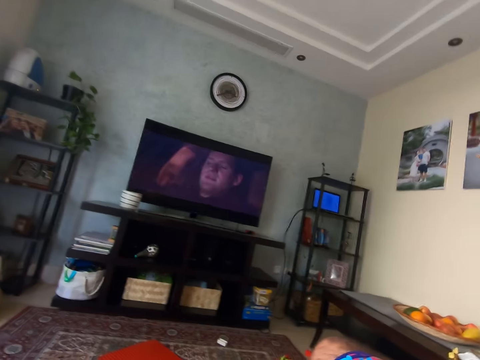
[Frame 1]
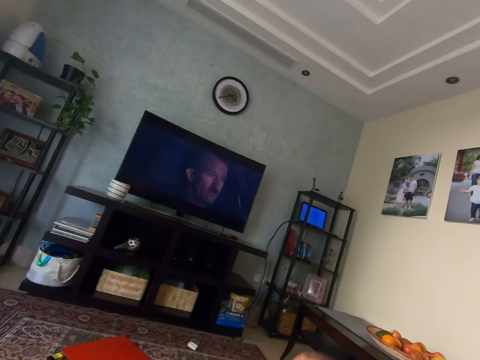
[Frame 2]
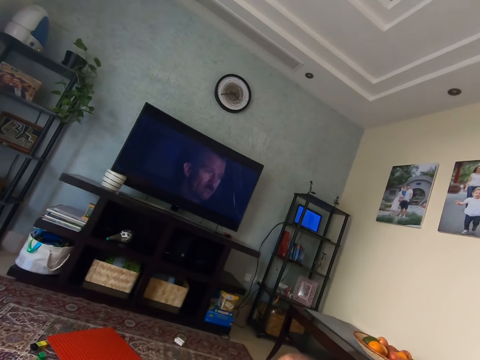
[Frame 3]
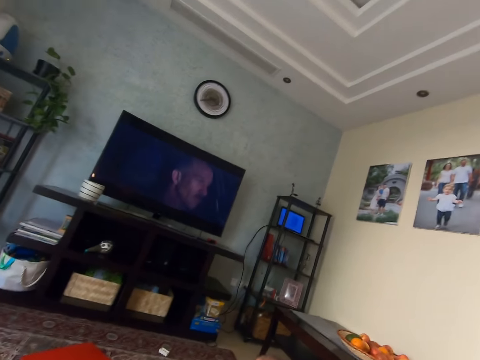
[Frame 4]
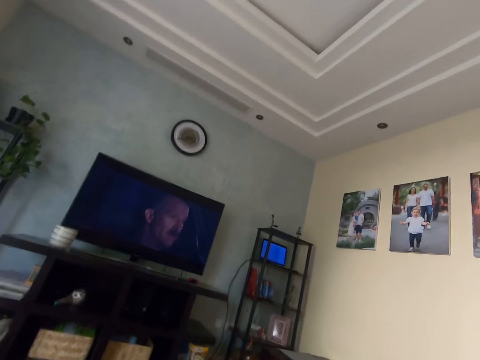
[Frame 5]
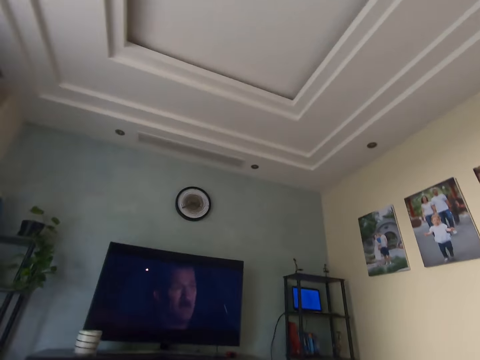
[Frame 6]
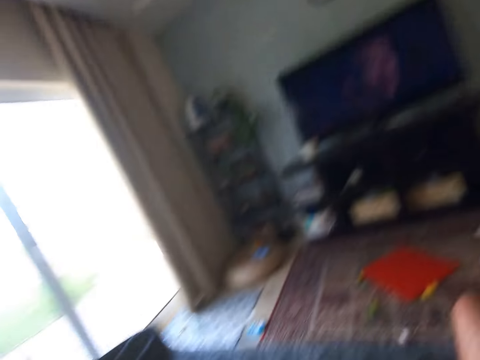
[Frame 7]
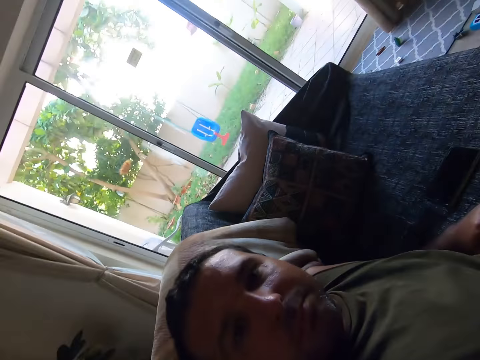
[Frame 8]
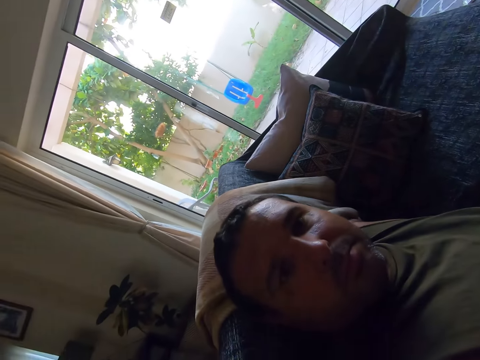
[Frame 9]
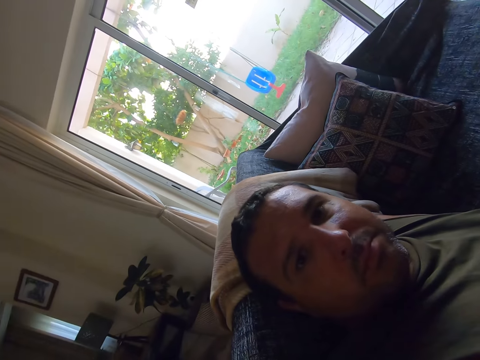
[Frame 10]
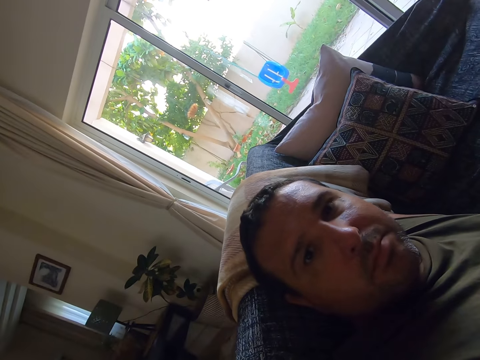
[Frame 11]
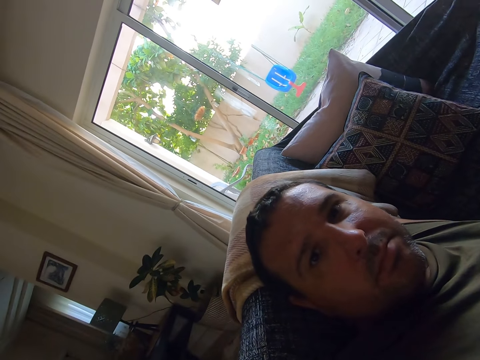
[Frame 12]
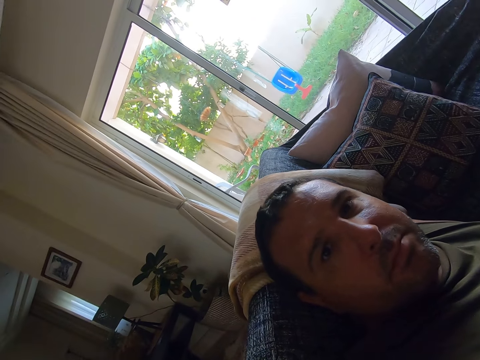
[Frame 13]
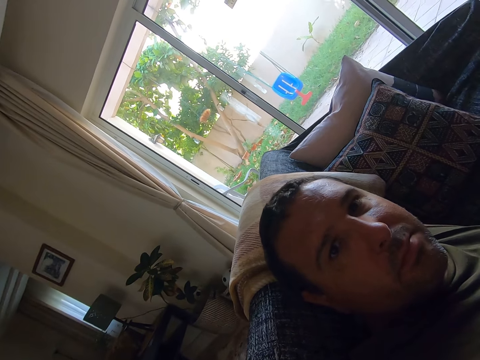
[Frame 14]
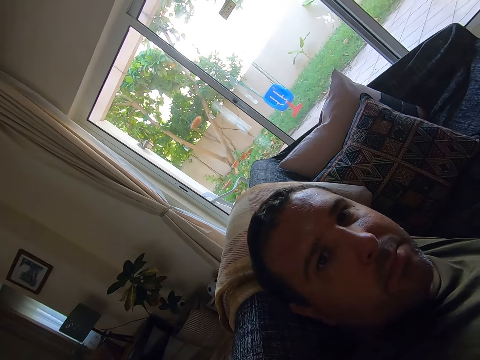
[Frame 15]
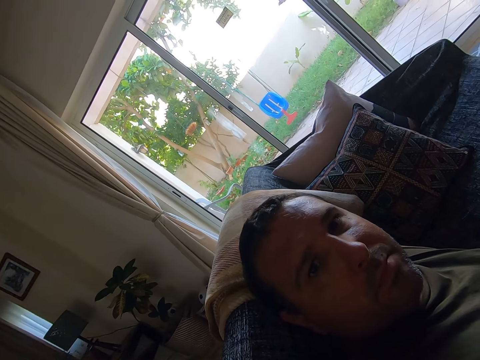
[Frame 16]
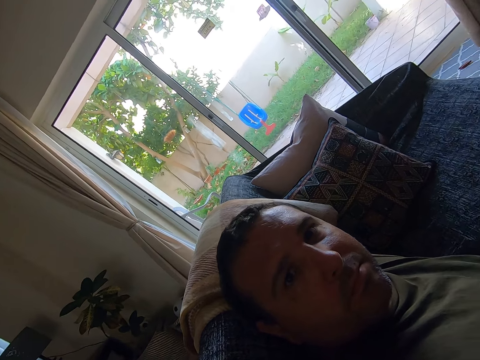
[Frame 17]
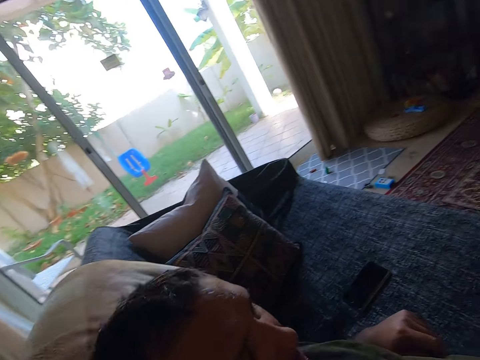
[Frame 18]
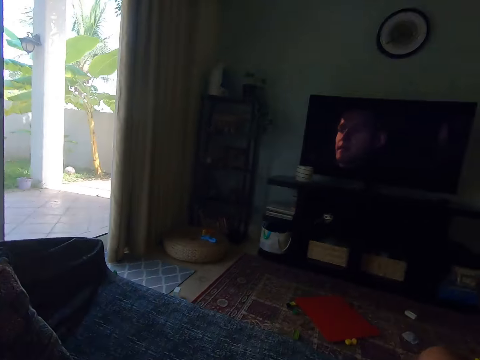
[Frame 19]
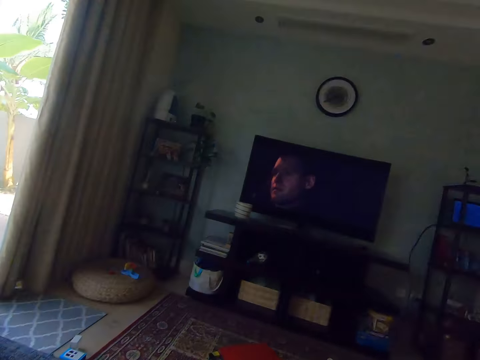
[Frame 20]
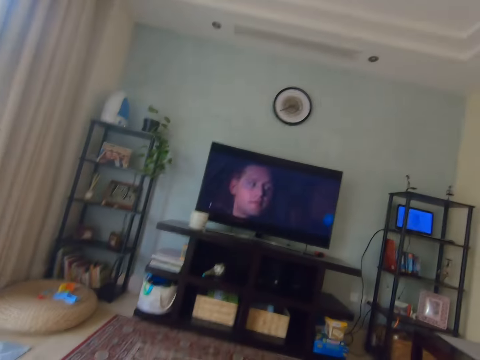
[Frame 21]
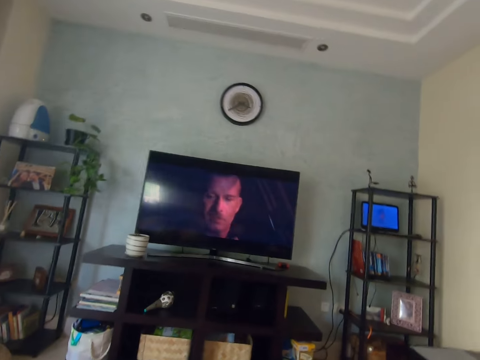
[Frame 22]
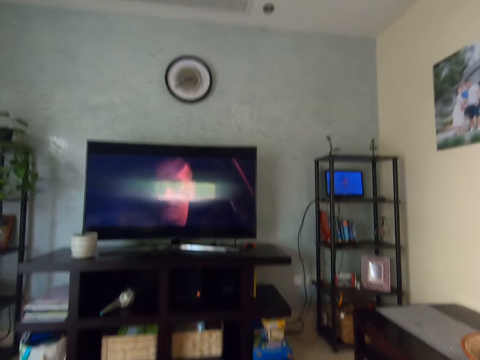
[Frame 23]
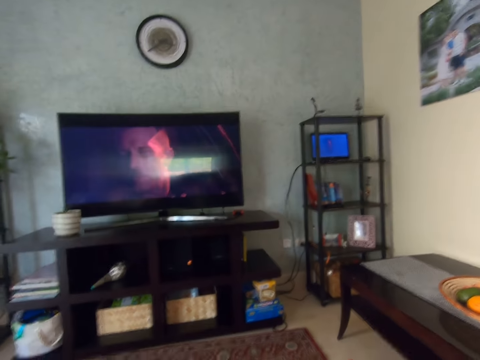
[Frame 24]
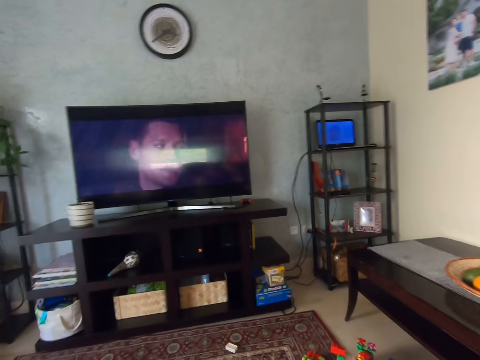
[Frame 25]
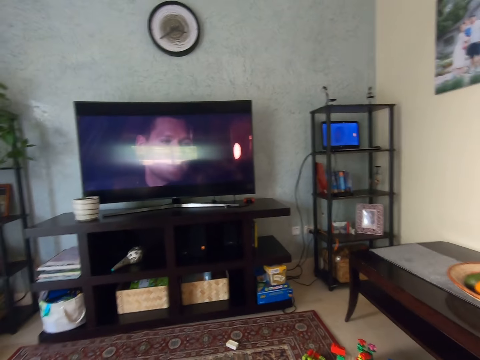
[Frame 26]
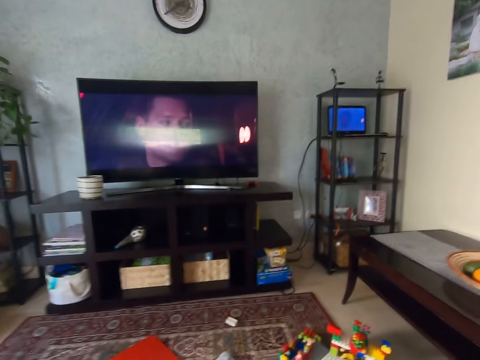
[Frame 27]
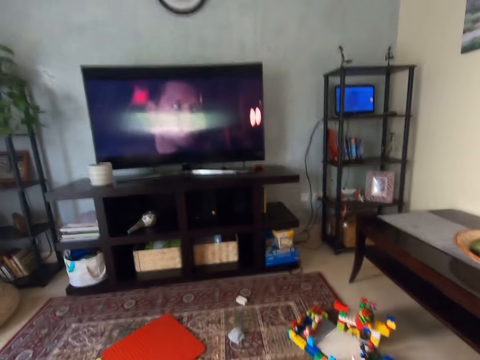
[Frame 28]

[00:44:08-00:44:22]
The camera wearer takes a selfie with the head camera. They look at the camera. They watch the TV.

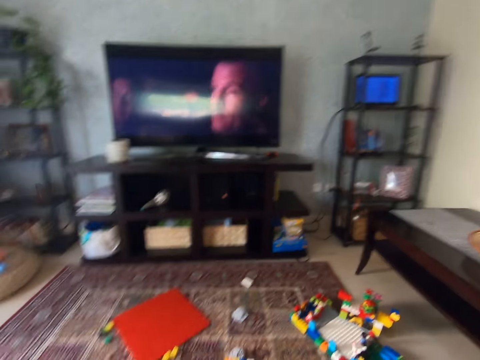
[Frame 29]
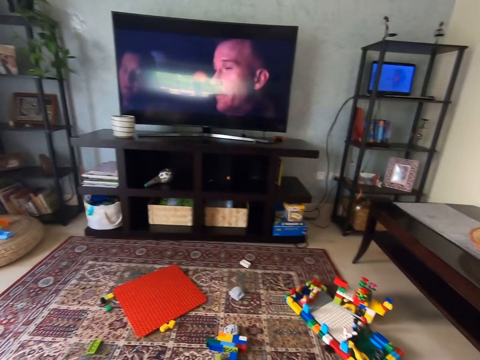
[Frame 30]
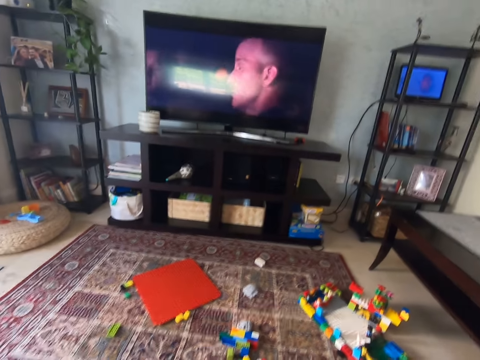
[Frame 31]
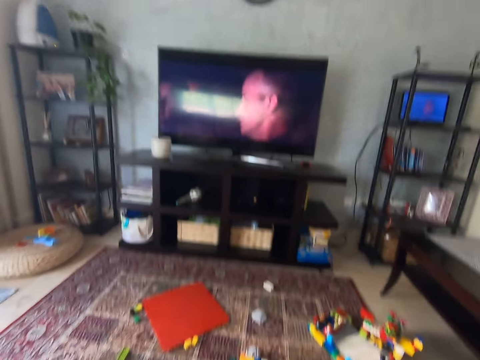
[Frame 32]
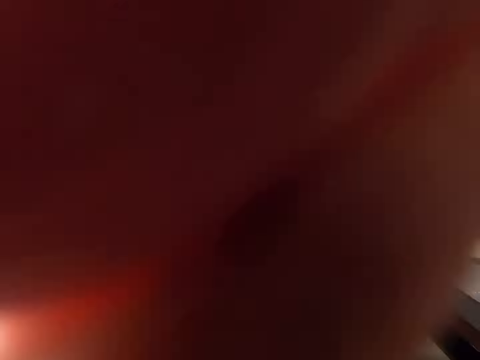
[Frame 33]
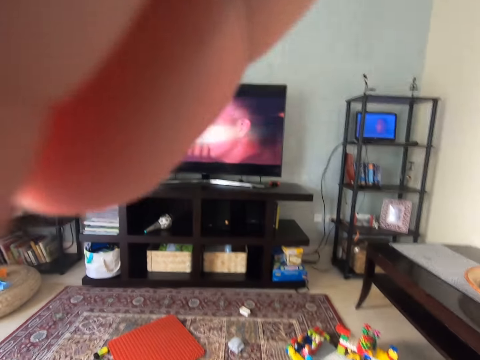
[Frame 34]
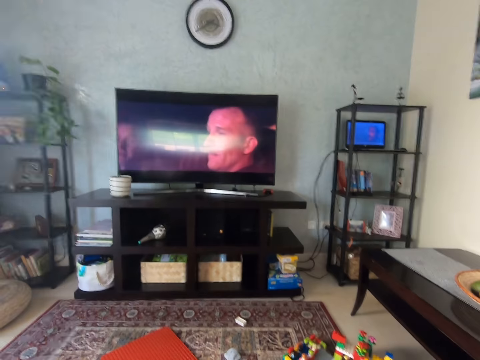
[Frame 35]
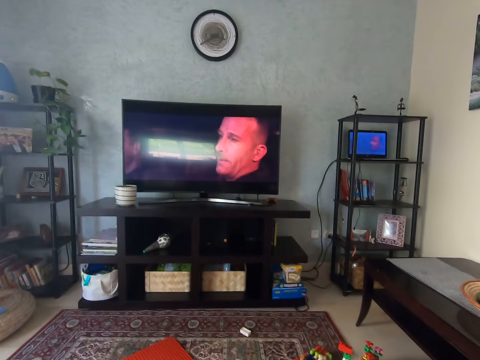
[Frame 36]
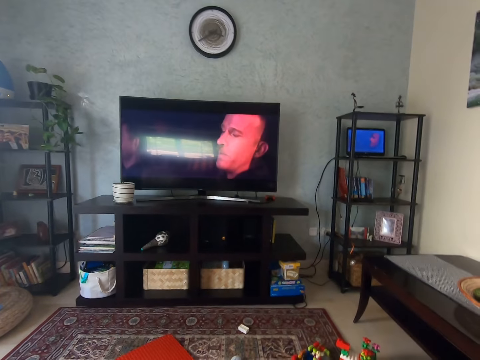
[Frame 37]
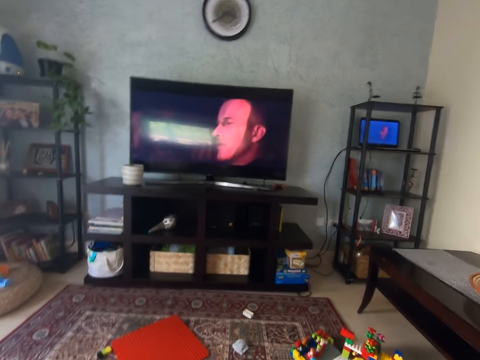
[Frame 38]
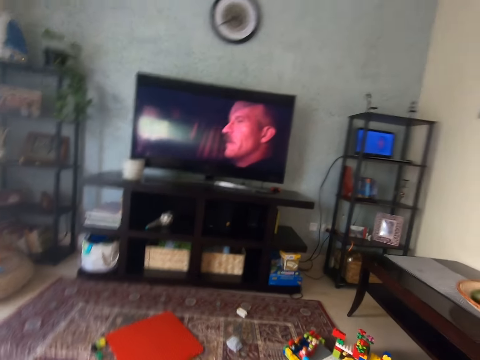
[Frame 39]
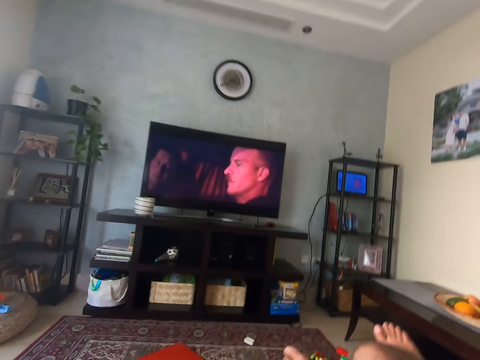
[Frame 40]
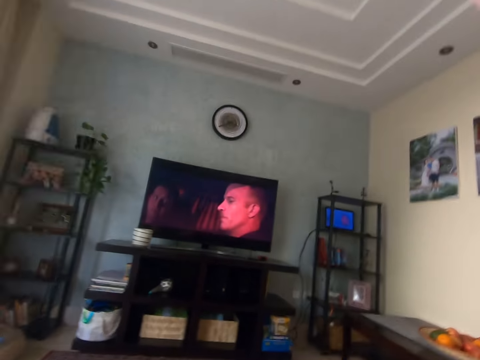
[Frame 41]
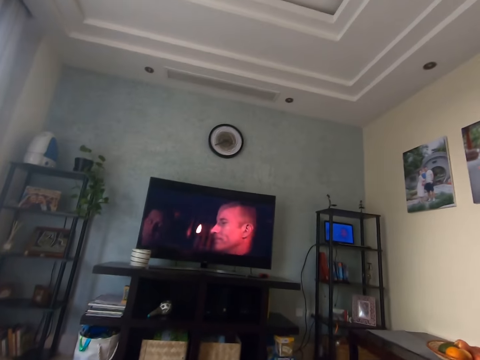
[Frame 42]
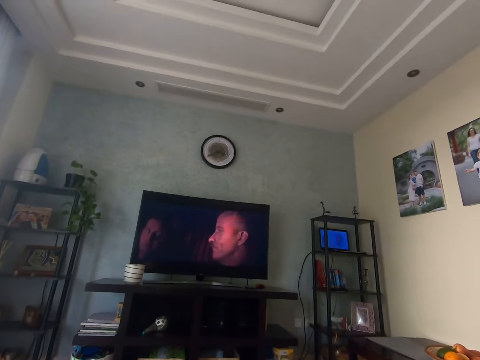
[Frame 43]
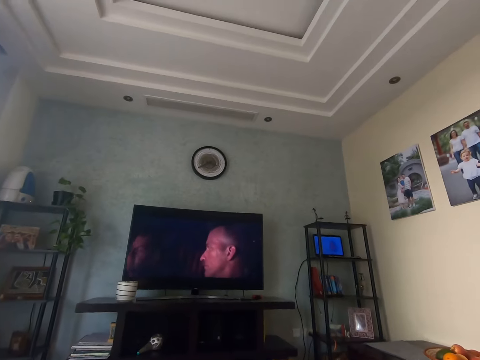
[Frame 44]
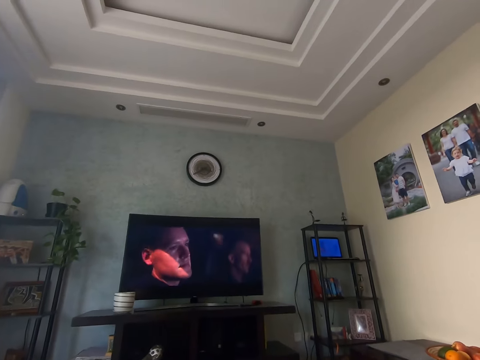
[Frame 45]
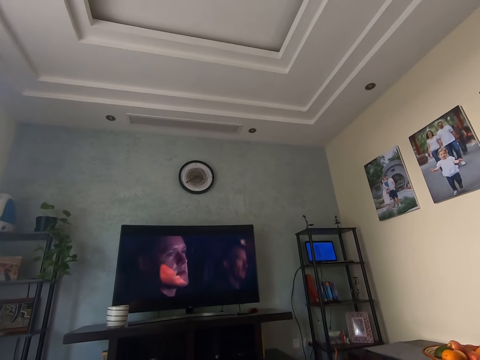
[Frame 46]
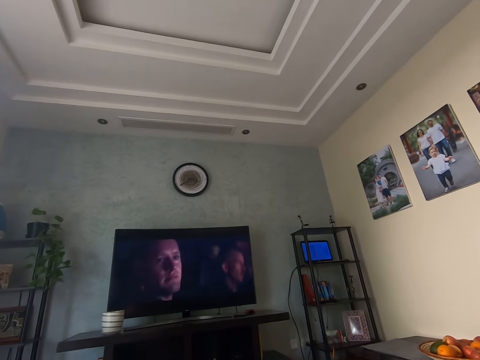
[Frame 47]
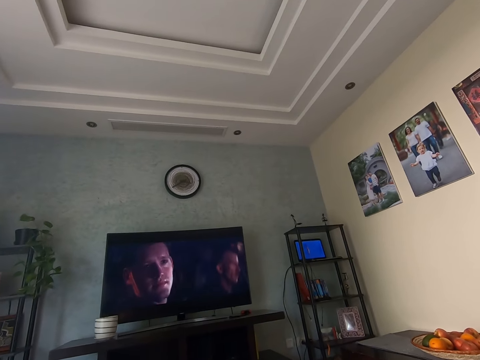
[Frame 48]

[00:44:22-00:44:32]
The camera wearer wears the head camera. They adjust the camera. They watch the TV.

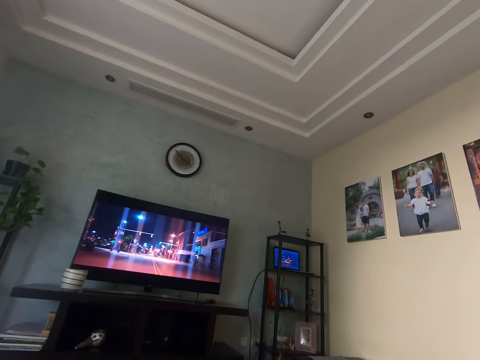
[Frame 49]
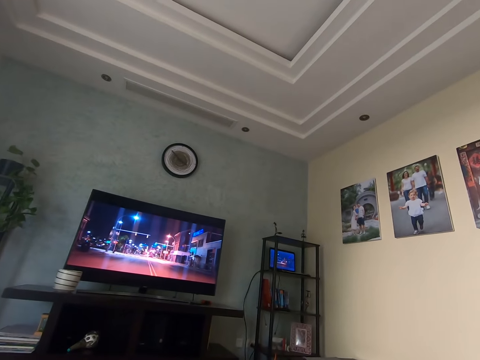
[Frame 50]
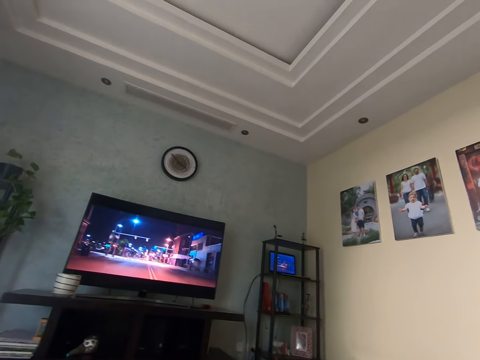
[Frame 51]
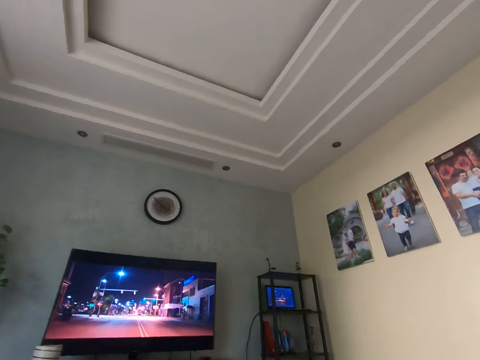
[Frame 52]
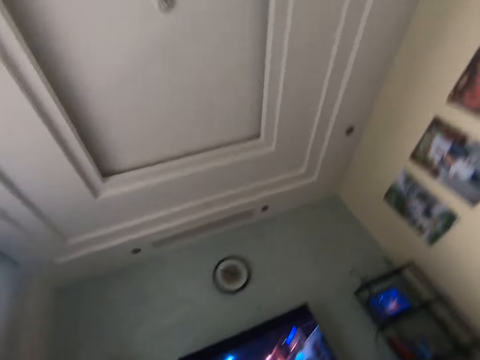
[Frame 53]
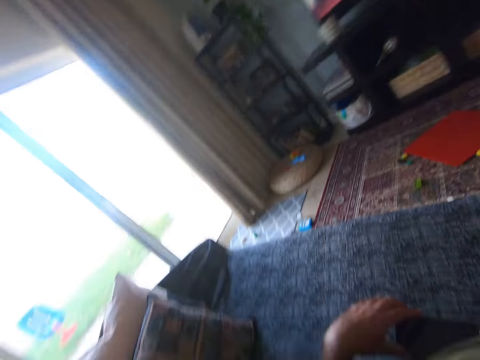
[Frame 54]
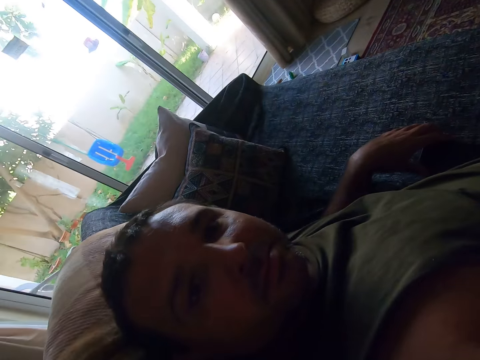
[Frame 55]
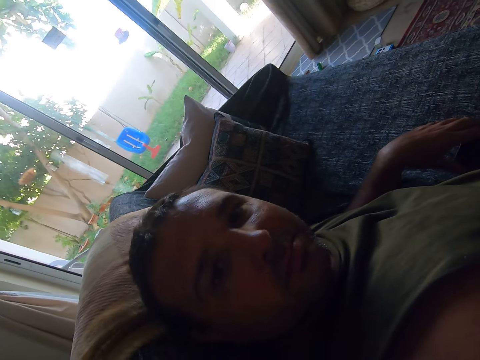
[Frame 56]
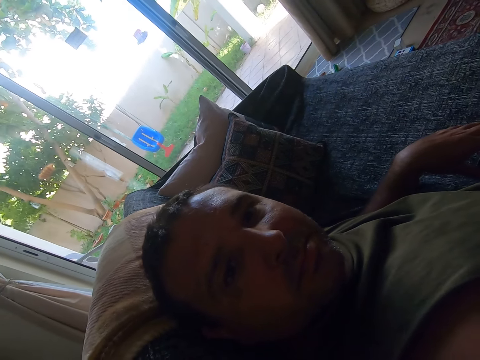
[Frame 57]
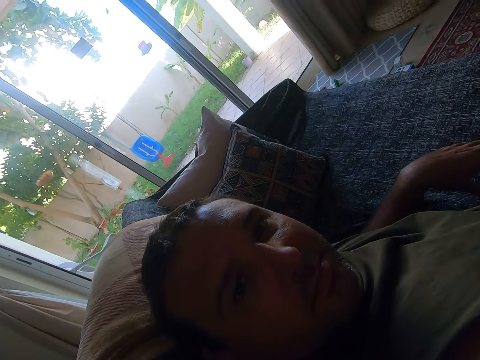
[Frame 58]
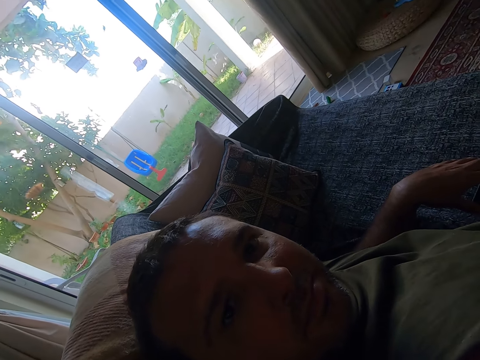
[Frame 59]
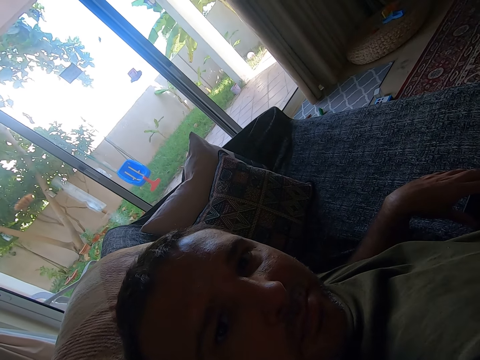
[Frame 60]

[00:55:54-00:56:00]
The camera wearer looks around the house. They take a selfie with the head camera. They stare at the camera.
